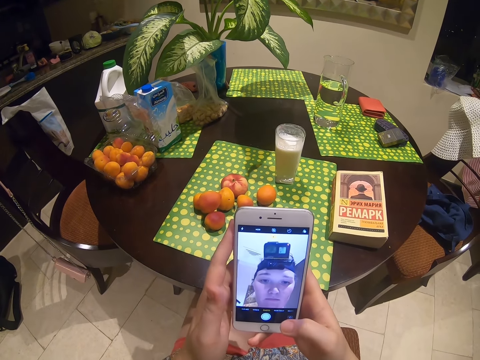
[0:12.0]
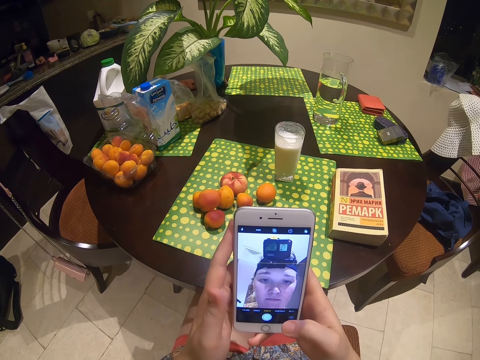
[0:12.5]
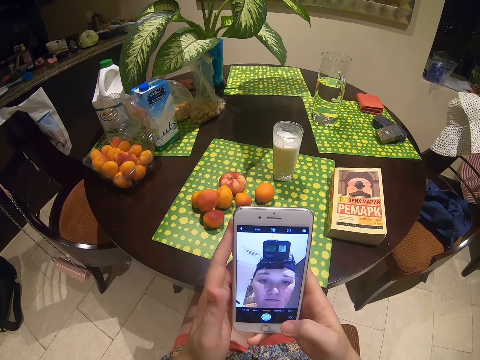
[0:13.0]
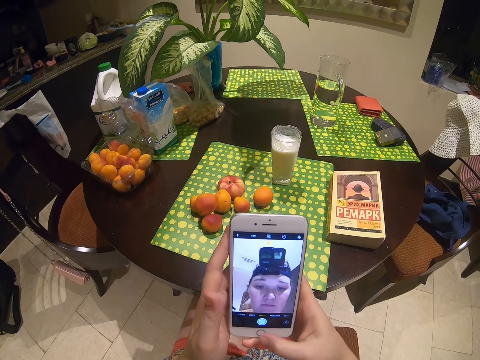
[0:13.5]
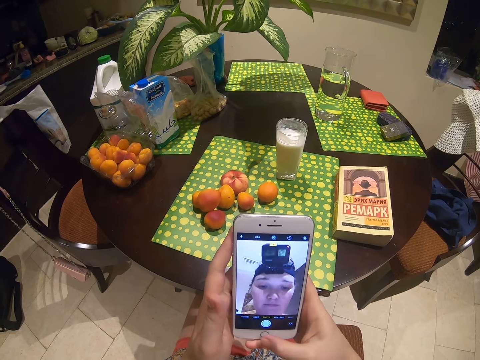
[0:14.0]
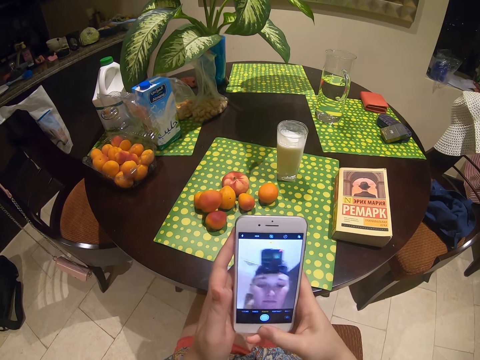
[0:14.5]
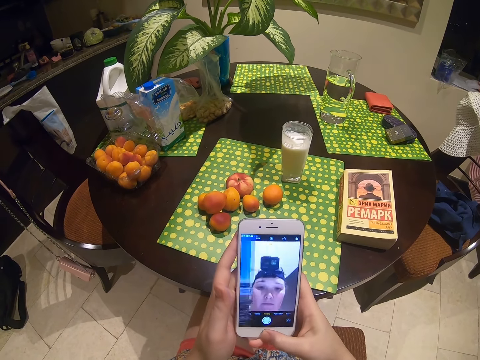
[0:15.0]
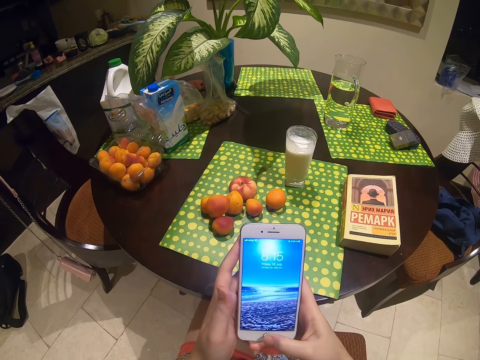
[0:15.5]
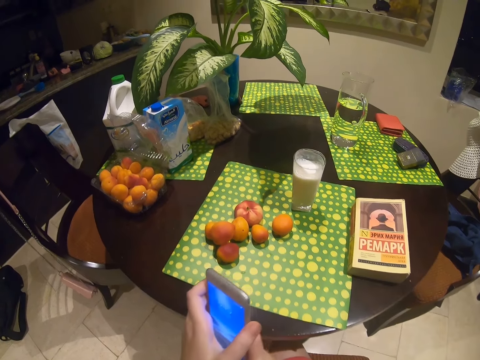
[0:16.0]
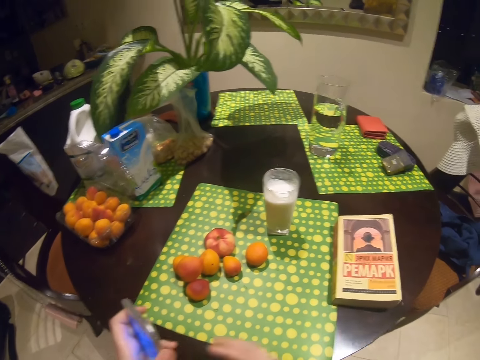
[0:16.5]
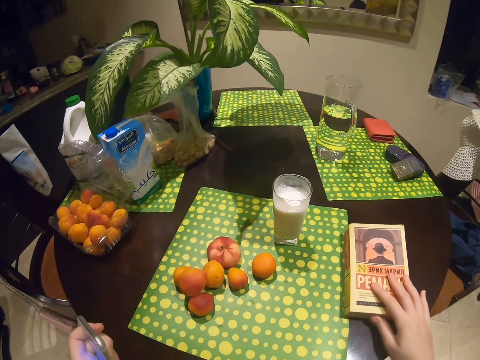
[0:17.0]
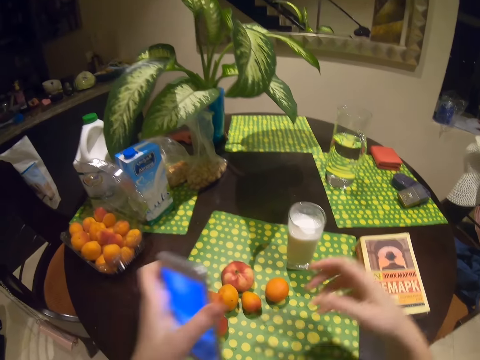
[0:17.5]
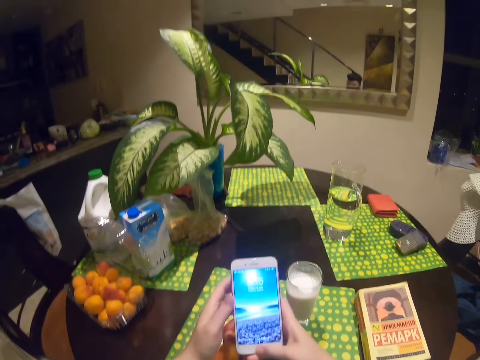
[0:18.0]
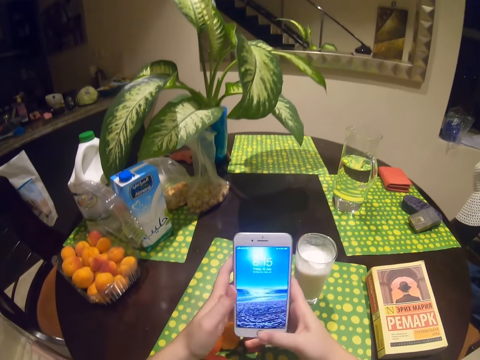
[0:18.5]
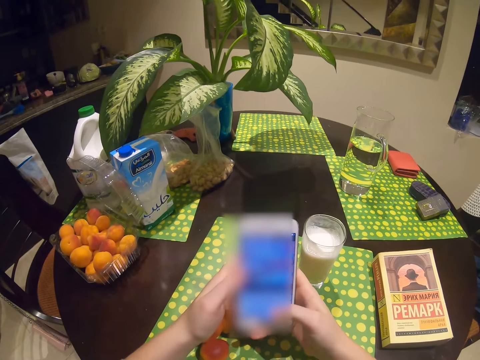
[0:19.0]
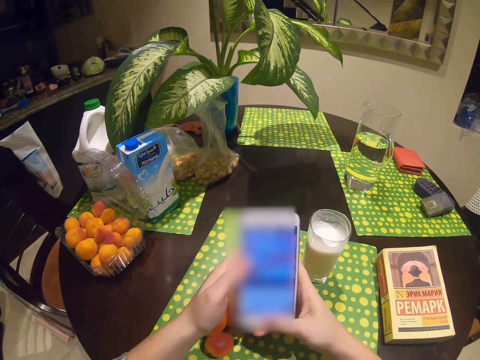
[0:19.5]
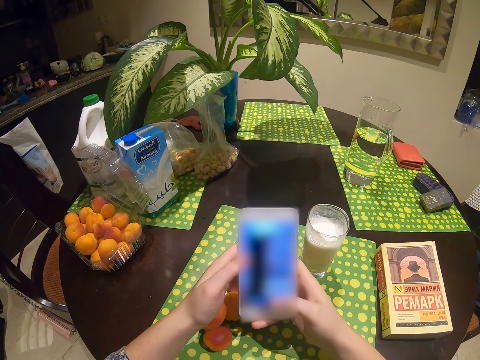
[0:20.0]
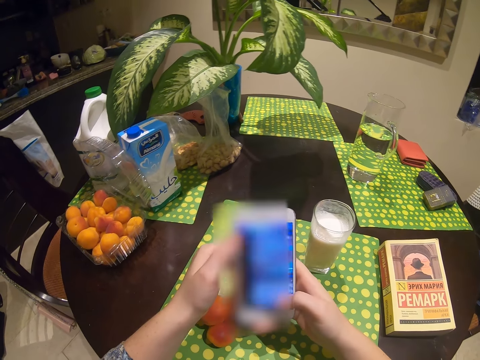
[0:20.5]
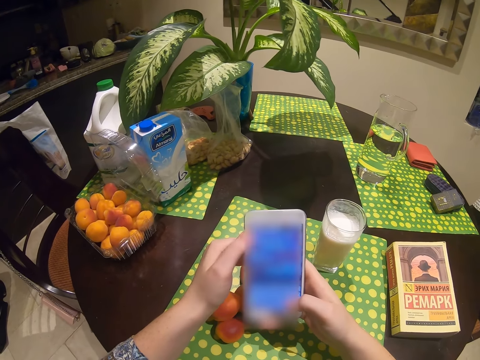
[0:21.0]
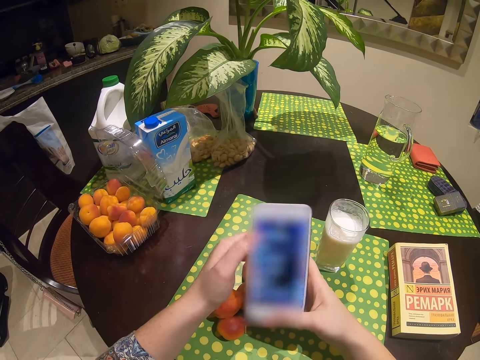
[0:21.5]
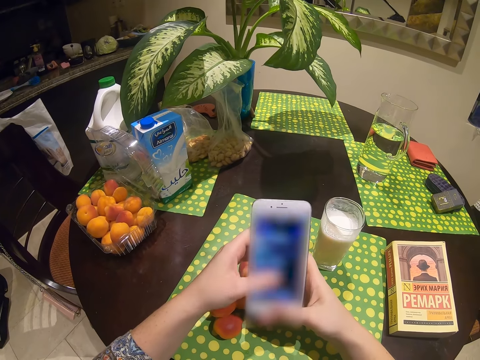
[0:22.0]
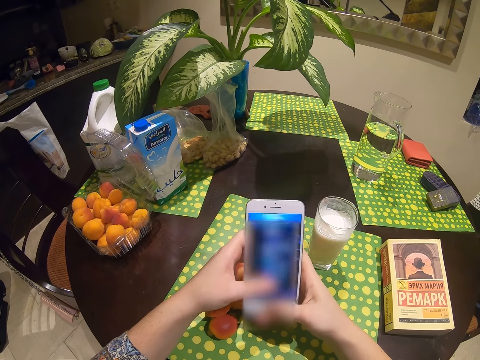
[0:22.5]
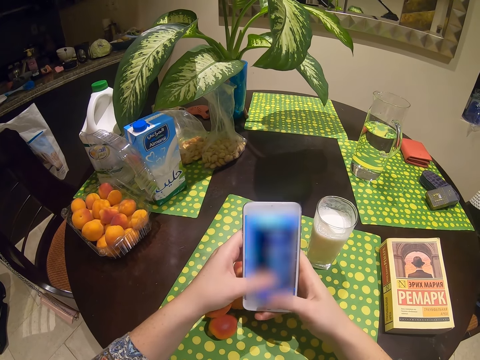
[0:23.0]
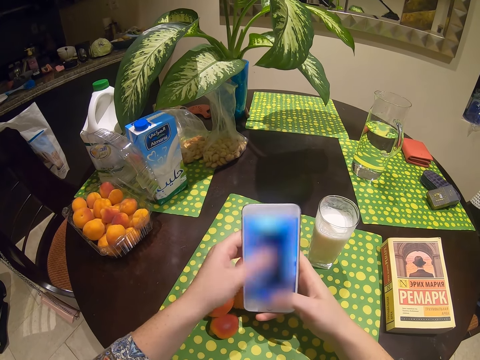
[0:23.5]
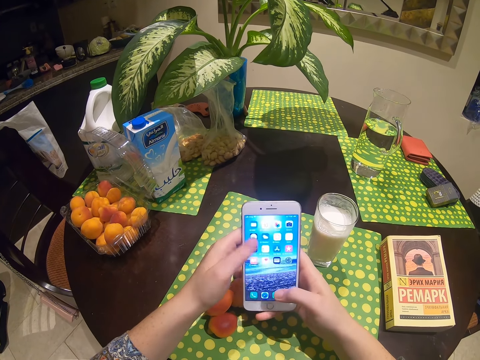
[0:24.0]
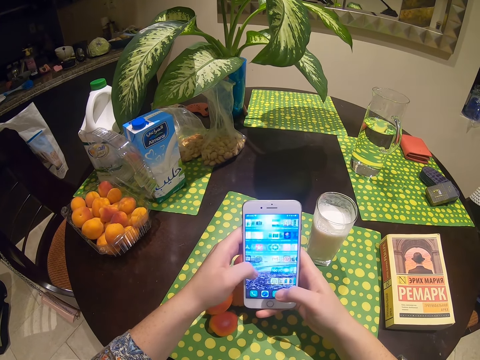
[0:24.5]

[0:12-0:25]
The camera wearer touches the phone button. They push the book on the table. They hold the phone. They dial the phone. They touch the phone screen. They look at the phone screen.

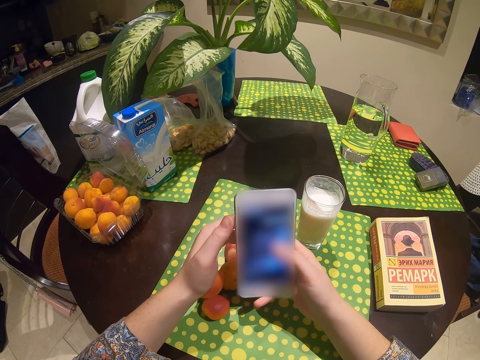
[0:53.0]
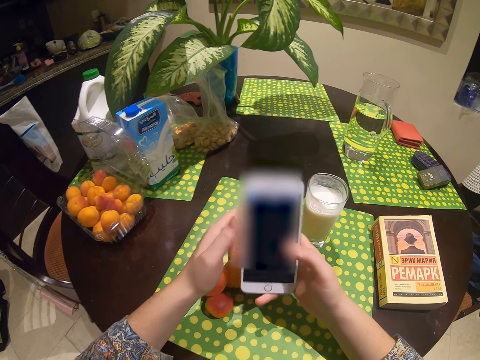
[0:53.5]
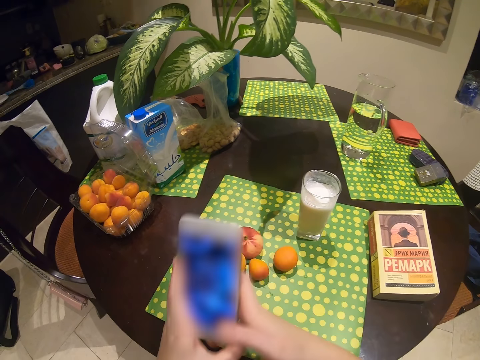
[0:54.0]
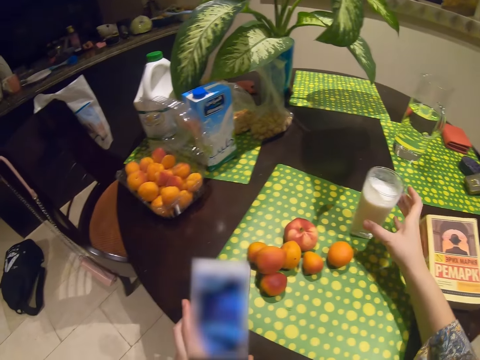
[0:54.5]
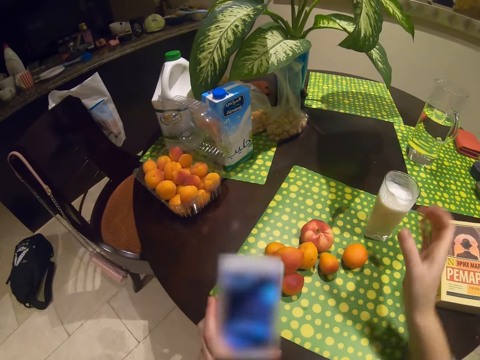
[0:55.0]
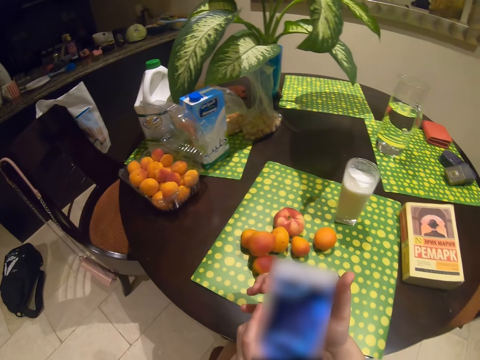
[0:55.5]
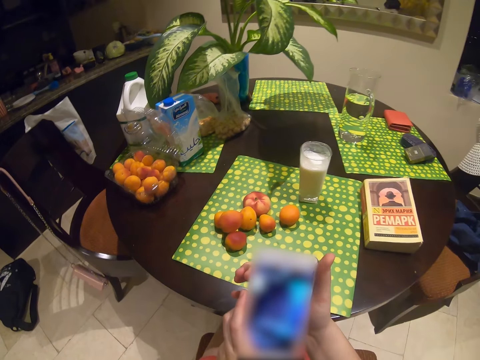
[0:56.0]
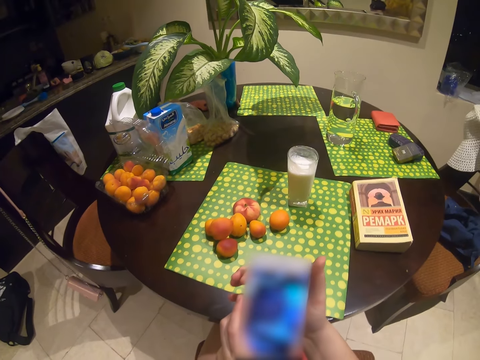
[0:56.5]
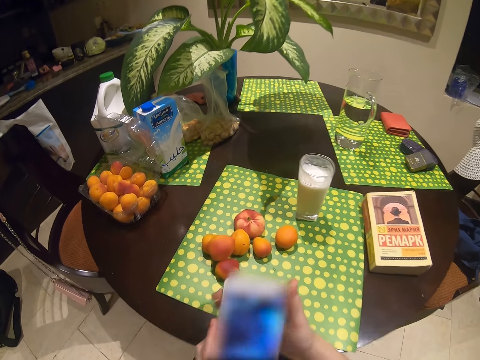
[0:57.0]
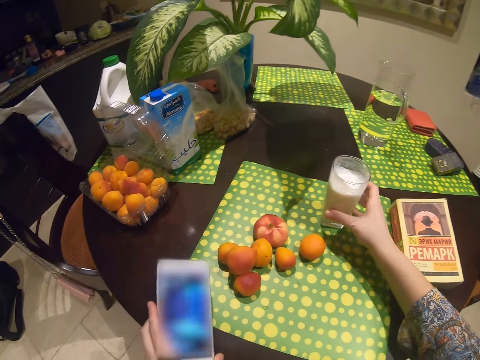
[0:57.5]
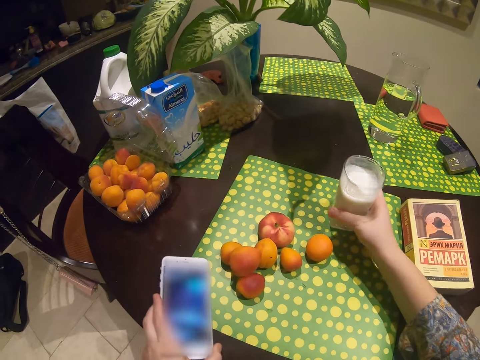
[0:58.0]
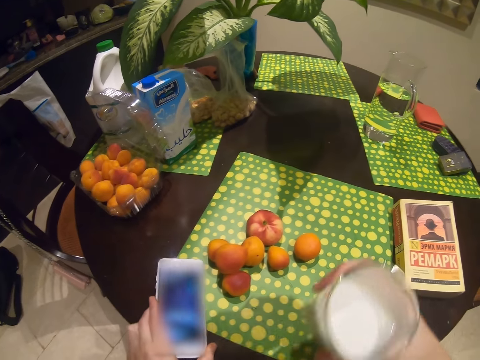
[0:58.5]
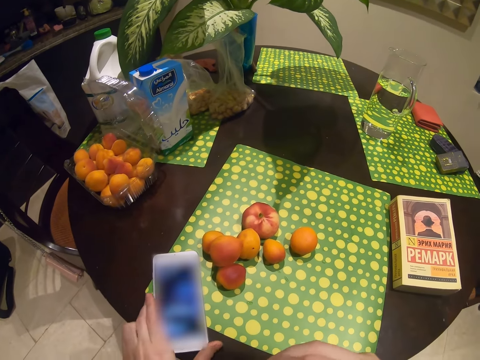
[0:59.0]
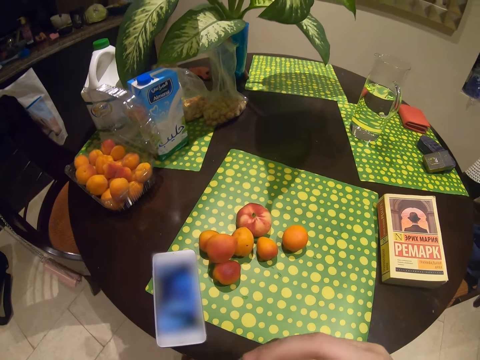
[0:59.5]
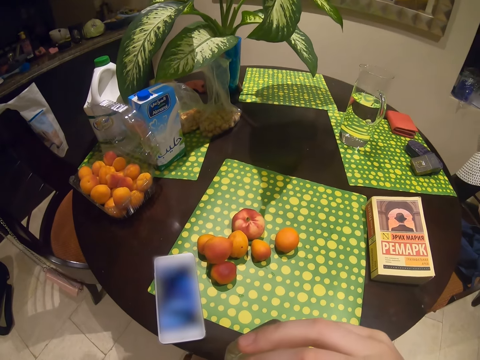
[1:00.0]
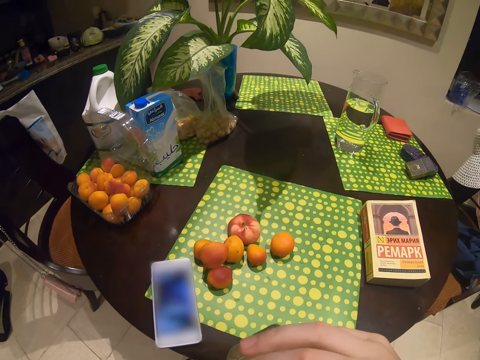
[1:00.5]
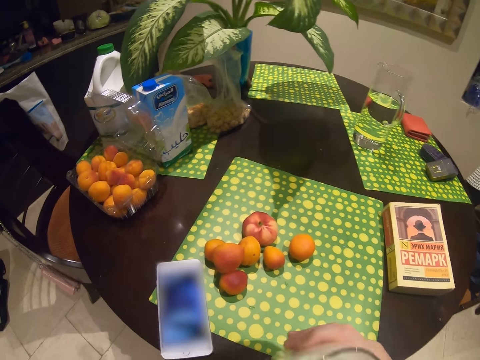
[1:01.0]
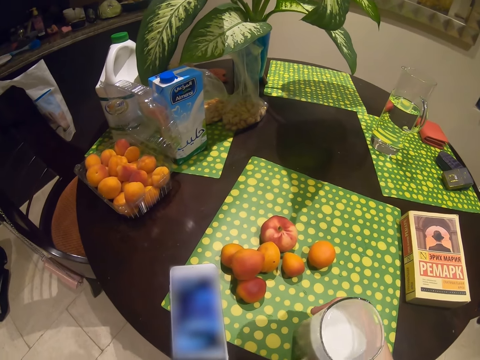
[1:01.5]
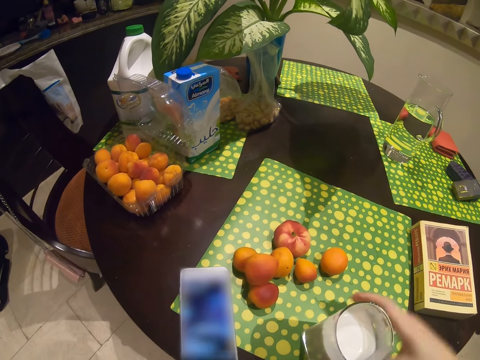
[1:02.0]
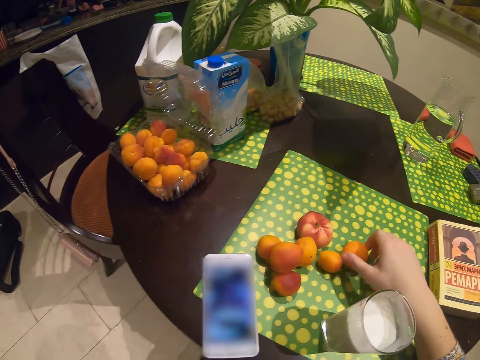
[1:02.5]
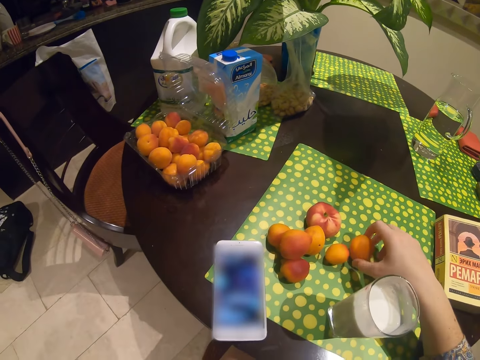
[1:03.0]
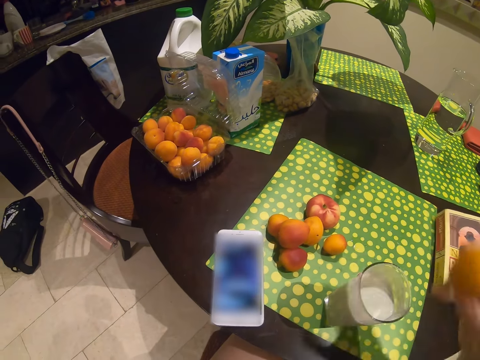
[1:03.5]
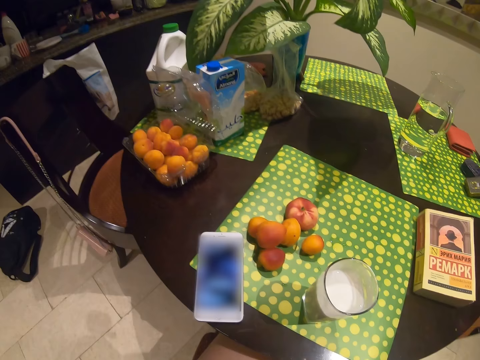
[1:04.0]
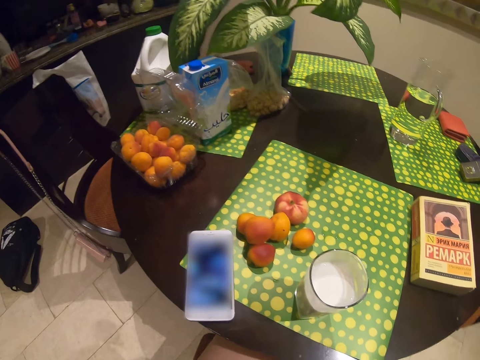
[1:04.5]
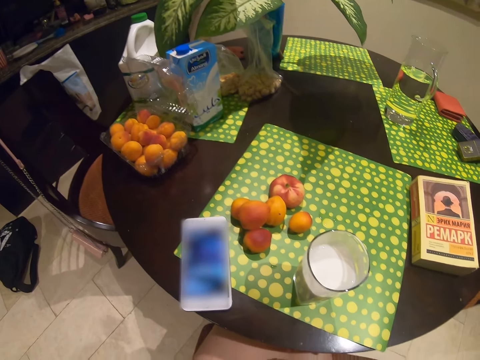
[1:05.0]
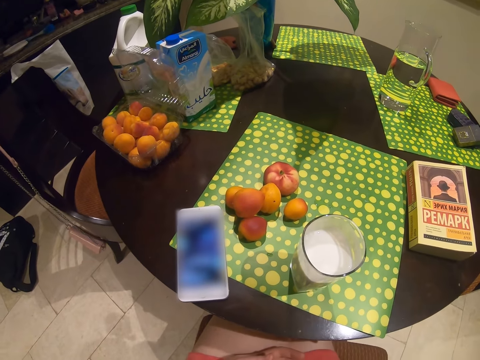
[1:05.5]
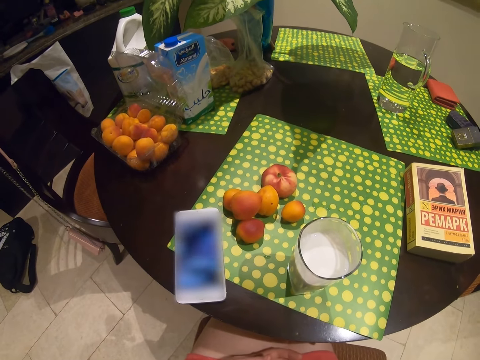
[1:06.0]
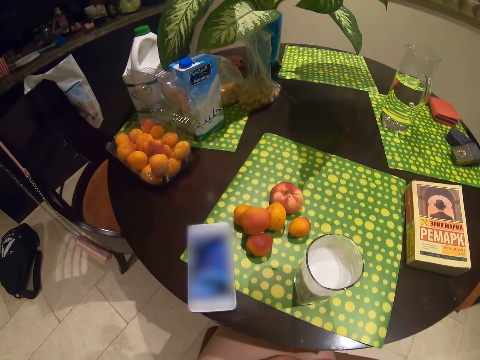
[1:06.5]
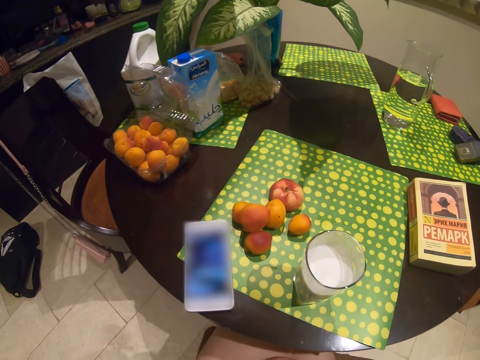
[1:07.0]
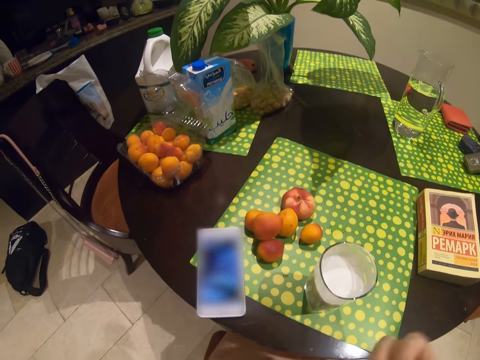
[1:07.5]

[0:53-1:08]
The camera wearer touches a glass of milk. They dial the phone. They touch the phone. They turn on the music in the phone. They take the glass of milk on the table. They drink the milk. They put the phone on the table. They put the glass of milk on the table. They take the apricot fruit on the table. They eat the apricot fruit.
